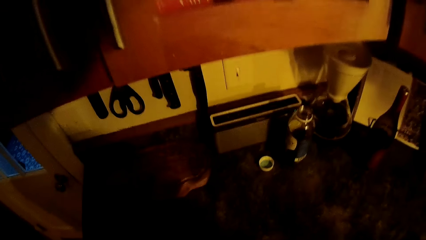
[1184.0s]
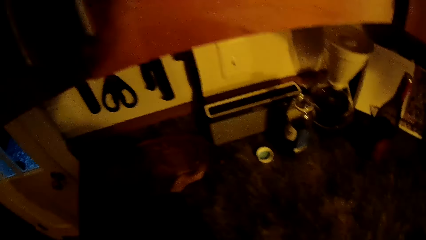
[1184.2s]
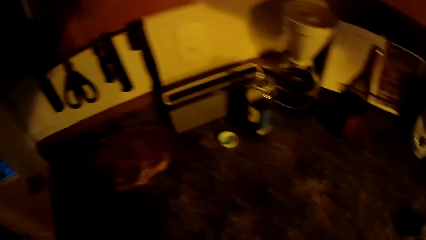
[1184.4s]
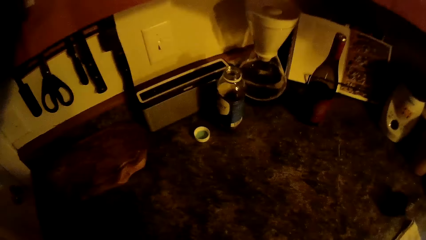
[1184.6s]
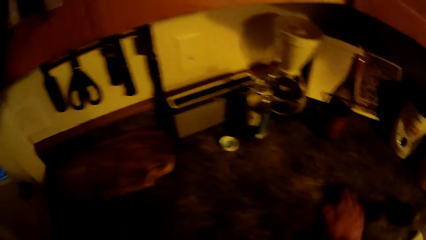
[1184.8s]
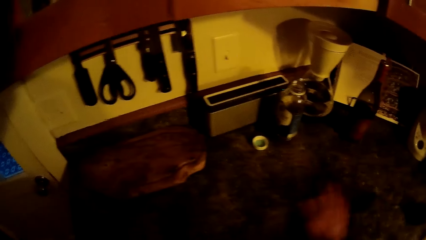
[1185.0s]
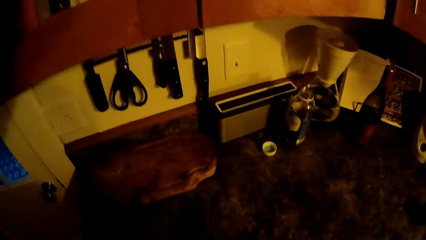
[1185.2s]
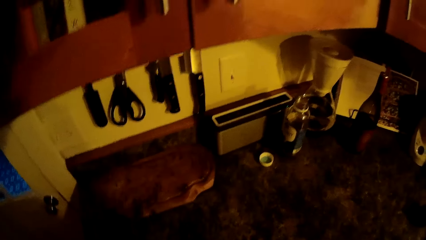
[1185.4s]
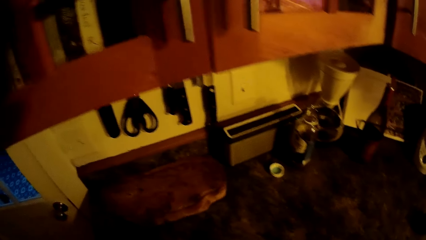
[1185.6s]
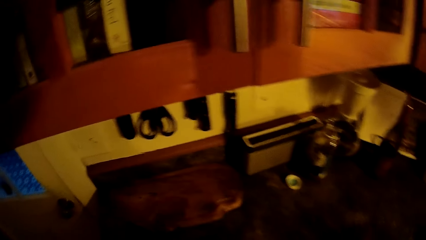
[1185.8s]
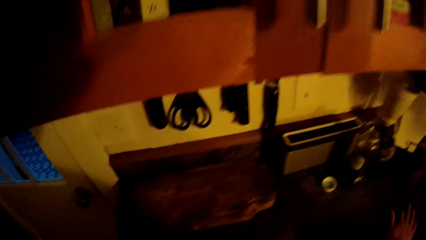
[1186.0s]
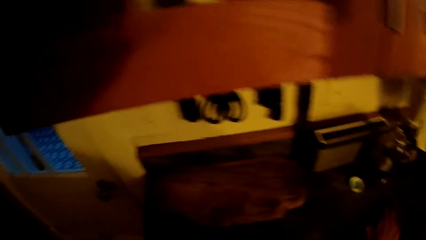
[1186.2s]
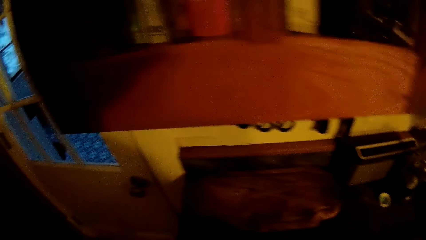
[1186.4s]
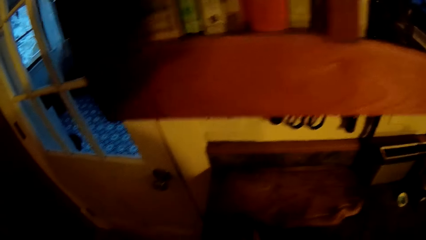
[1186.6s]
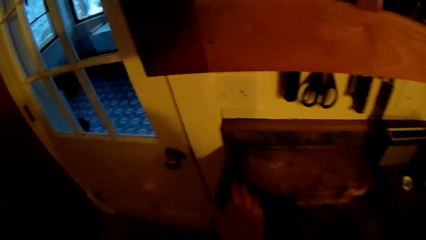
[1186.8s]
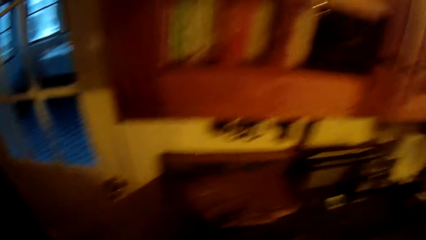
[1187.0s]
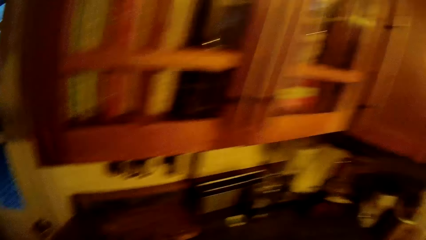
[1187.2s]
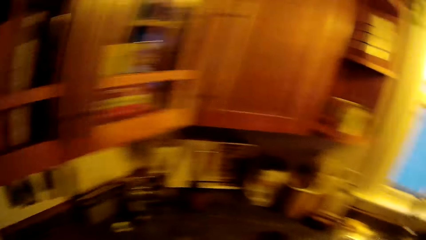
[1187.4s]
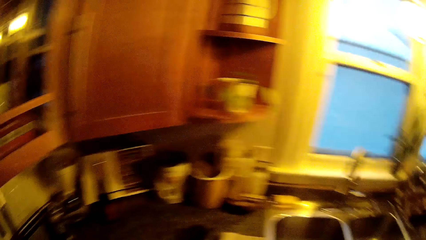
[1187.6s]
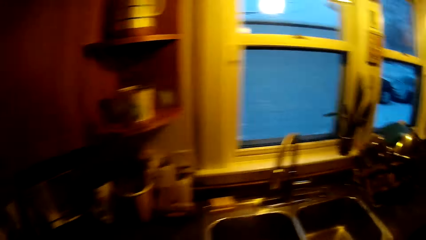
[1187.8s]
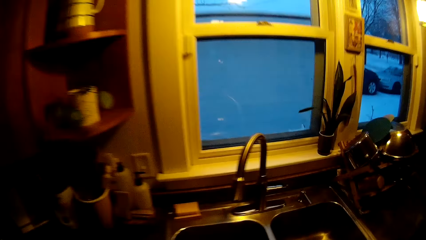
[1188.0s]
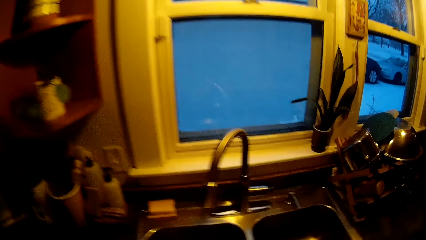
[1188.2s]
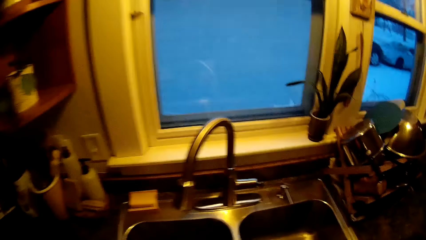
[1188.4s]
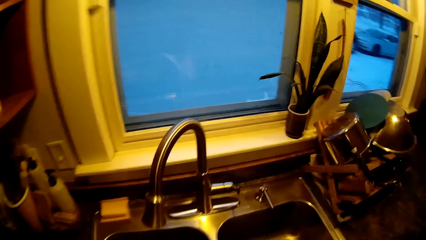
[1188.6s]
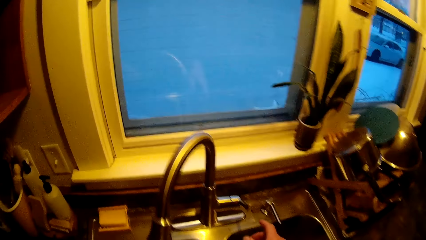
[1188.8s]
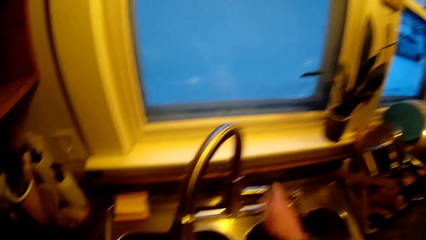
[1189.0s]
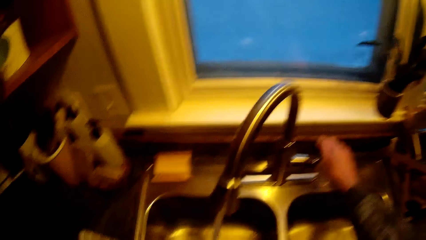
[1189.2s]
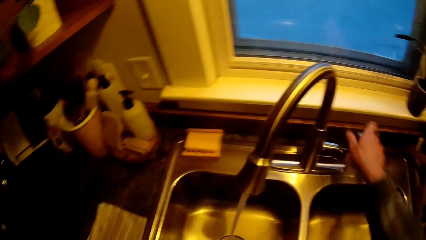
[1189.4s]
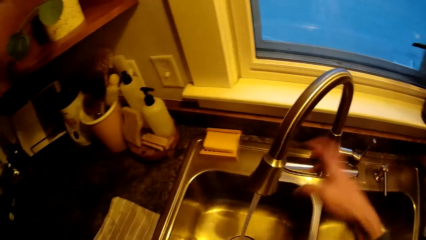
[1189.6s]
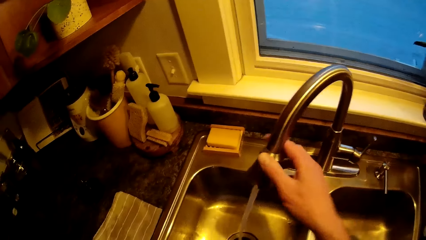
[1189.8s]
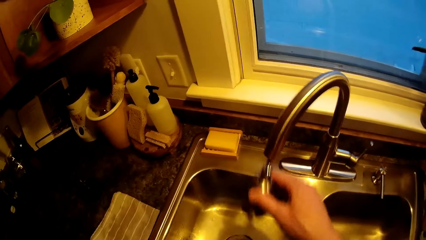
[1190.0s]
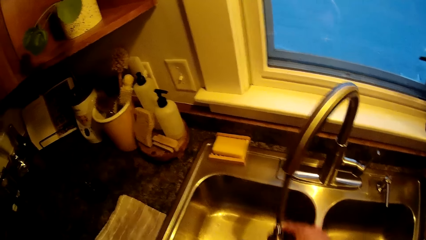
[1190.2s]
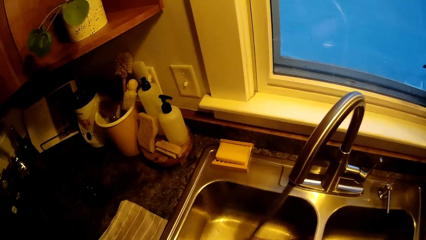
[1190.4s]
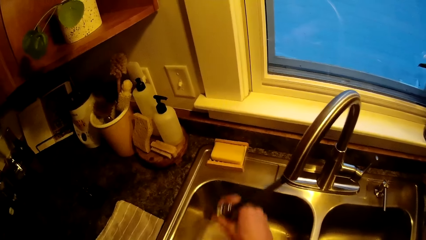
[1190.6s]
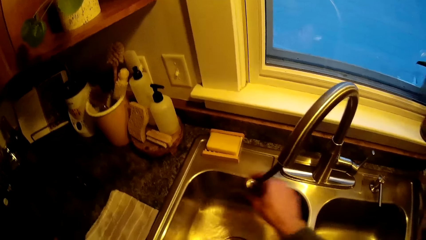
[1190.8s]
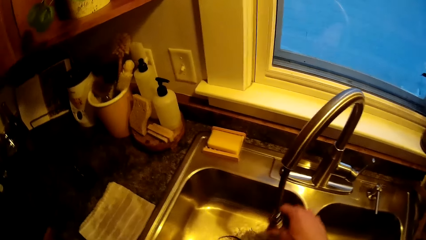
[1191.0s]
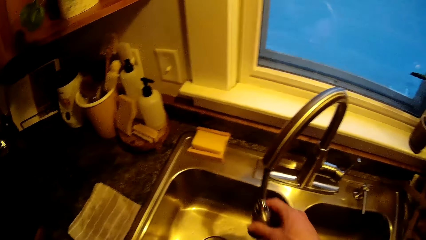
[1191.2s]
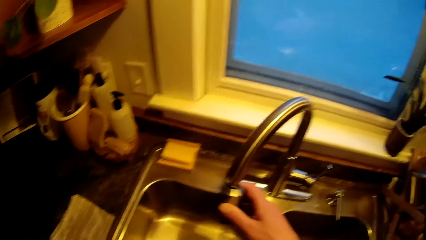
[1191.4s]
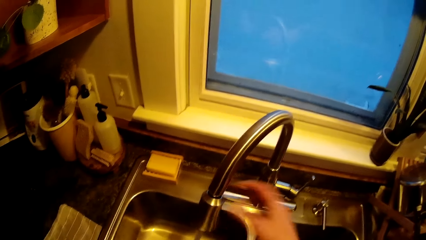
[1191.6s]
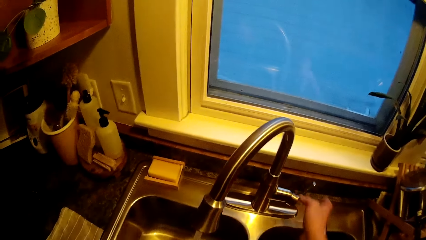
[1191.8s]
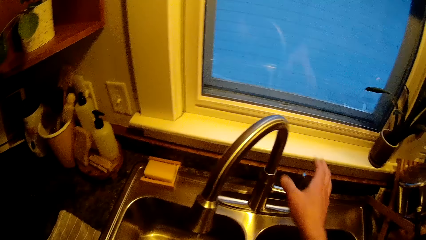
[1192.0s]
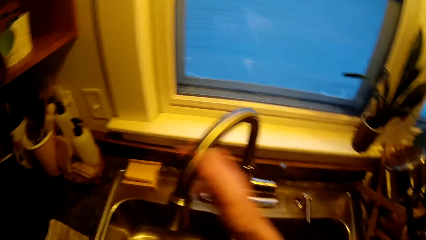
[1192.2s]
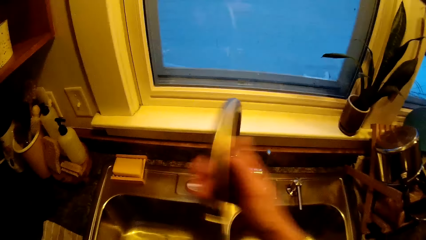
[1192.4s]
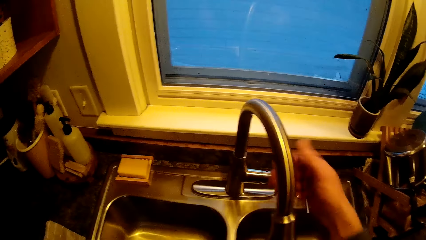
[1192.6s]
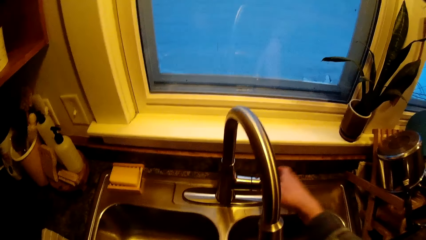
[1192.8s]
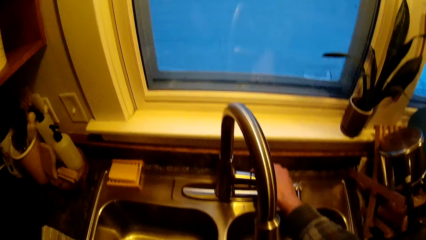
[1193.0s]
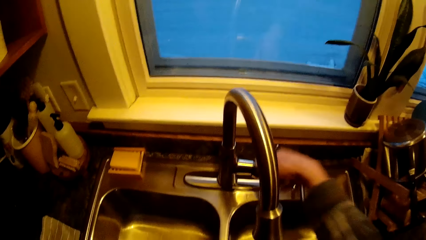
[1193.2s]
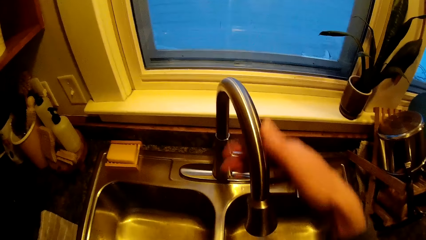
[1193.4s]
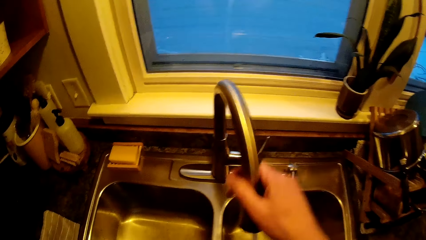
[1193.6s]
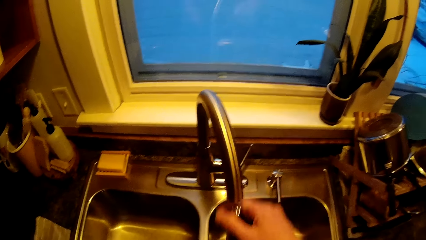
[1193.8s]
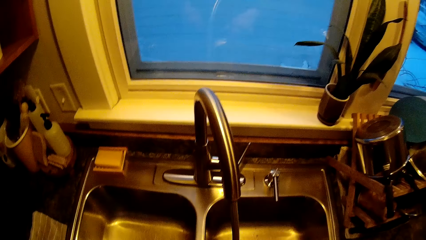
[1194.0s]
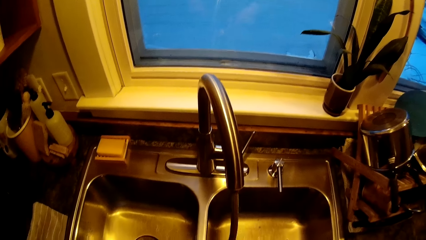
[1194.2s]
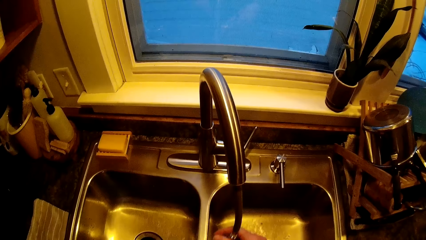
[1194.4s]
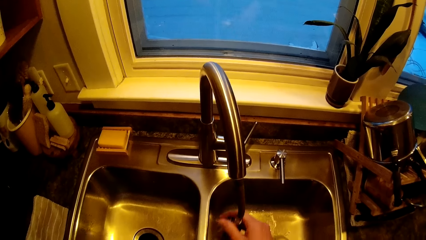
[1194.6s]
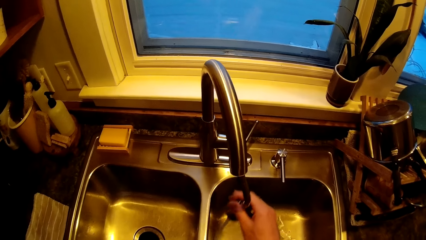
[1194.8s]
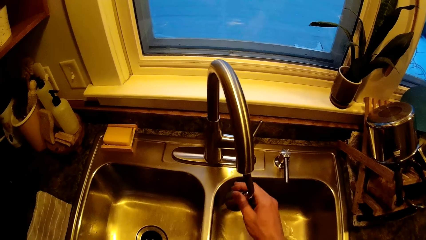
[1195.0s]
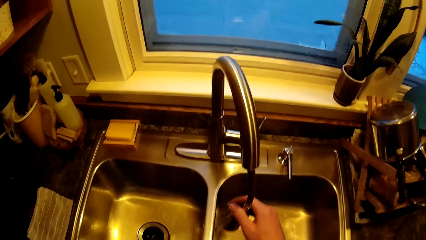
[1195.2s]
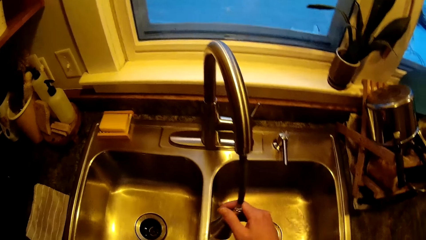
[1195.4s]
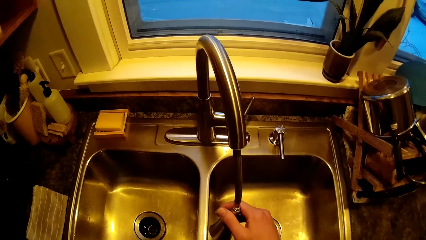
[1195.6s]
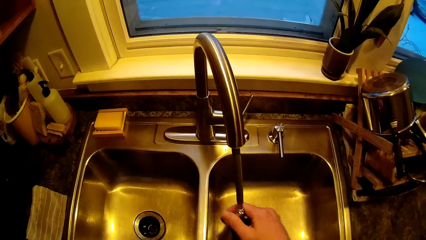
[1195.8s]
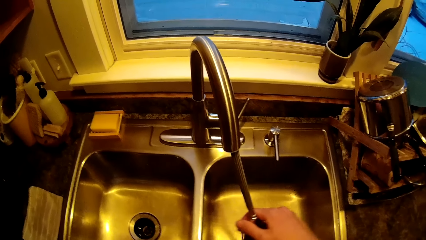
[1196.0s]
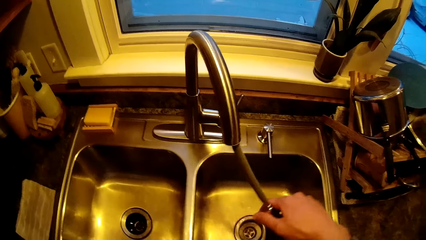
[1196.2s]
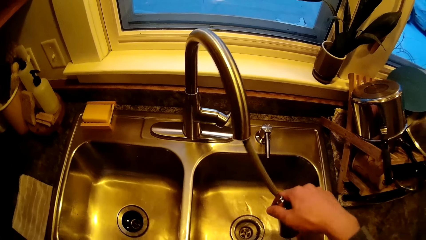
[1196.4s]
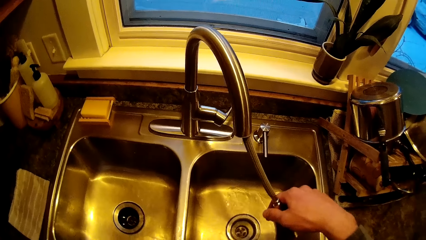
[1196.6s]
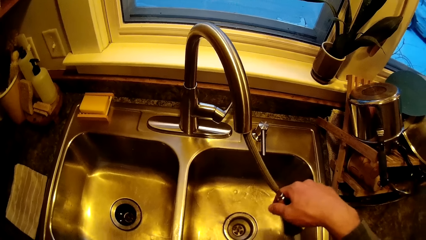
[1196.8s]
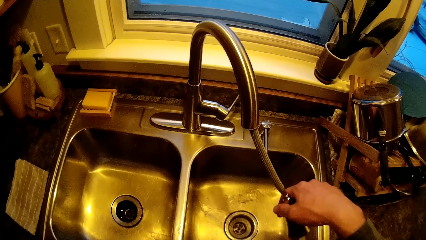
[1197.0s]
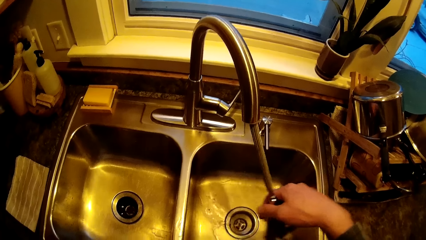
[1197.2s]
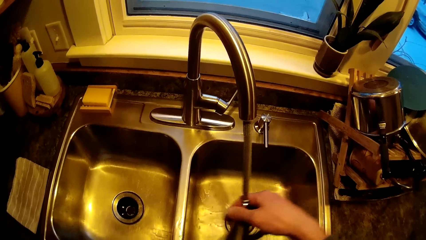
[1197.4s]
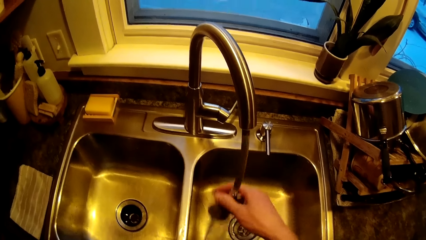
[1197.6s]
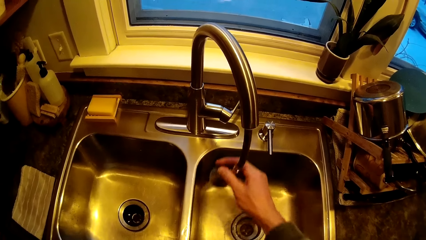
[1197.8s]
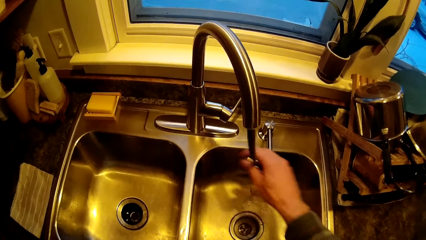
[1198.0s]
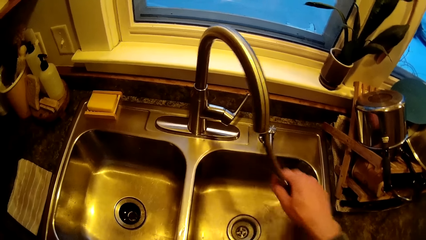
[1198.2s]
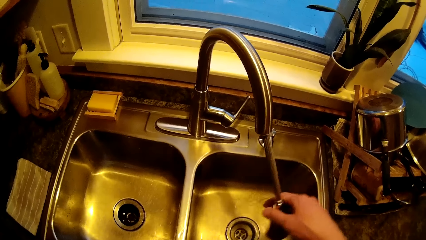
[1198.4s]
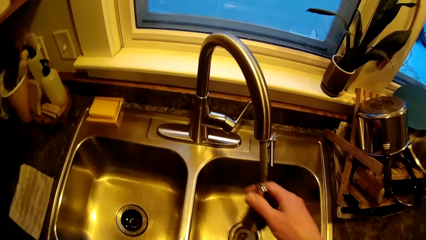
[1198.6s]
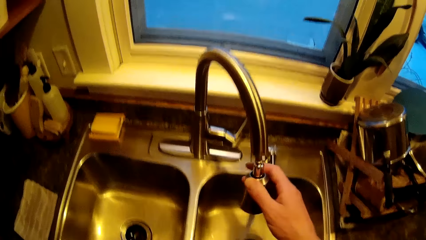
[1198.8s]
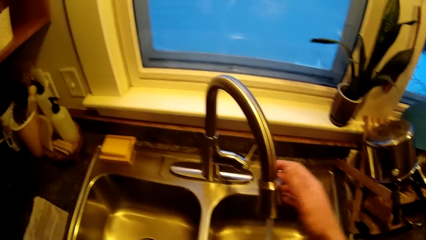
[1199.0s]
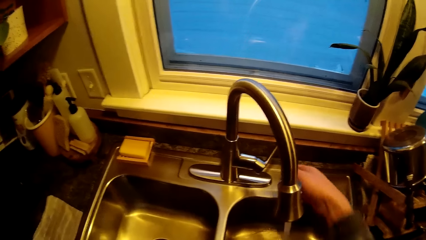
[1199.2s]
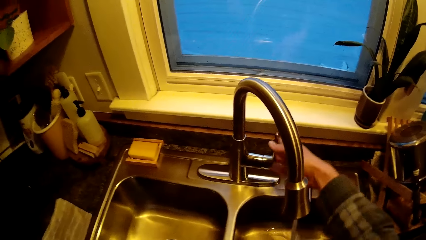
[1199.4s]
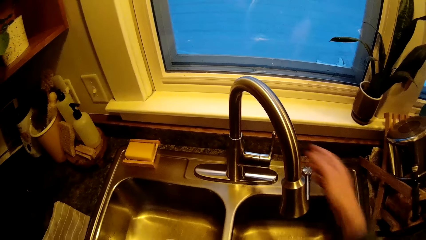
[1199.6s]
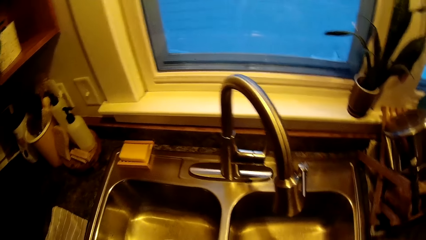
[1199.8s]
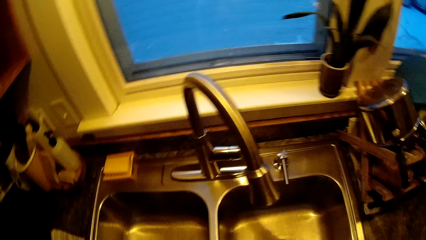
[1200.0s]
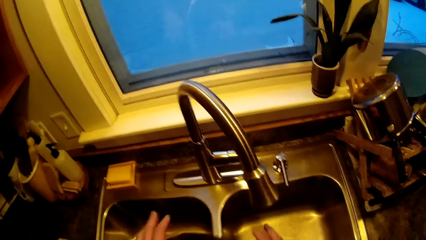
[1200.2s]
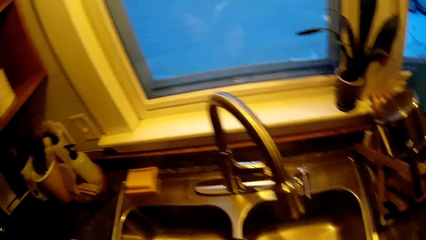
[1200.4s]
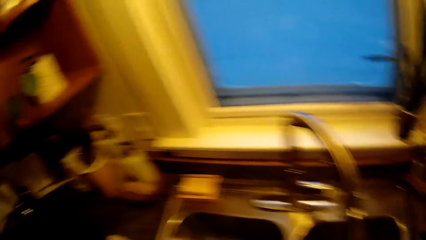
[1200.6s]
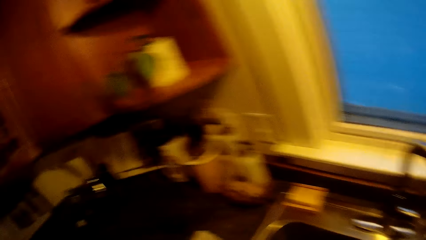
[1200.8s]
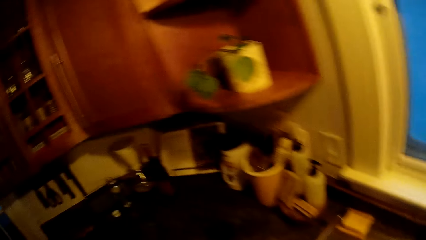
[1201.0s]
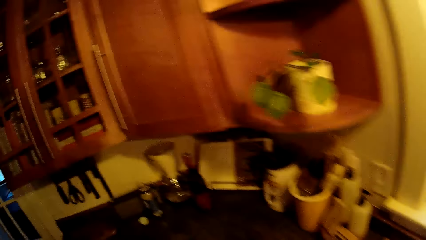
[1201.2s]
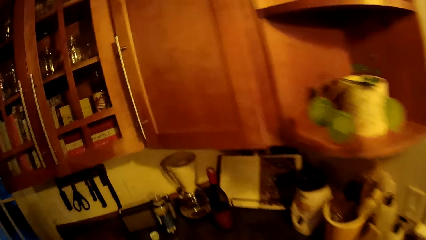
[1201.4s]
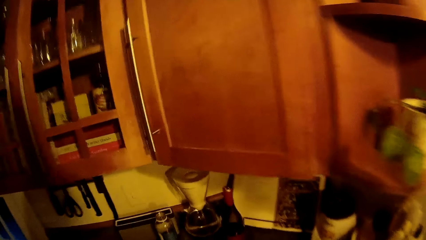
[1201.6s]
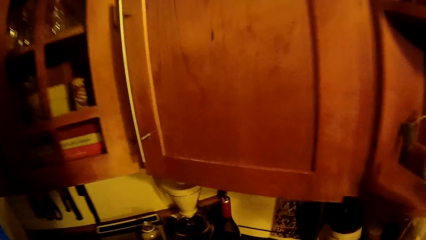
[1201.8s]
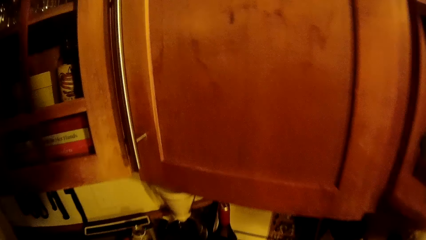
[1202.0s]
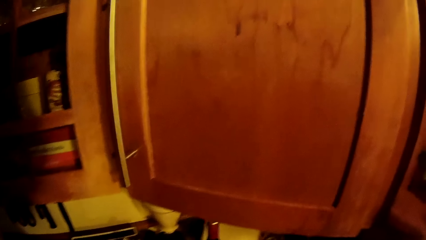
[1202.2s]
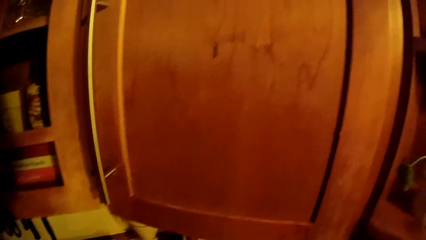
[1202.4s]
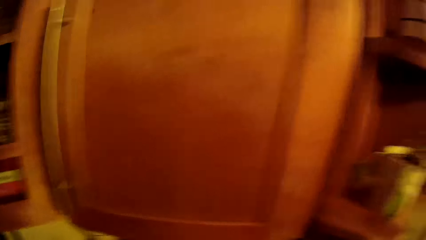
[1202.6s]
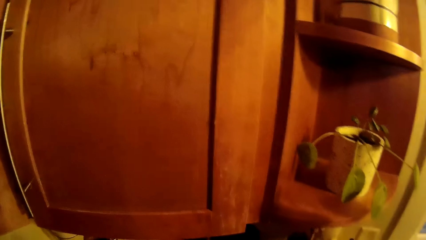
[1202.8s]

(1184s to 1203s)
The camera wearer wipes a table top with a towel in his right hand. He puts on a tap in the kitchen with his right hand. He pulls a faucet head with his right hand. He removes his right hand from the faucet head. He puts off the tap in the kitchen with his right hand. He moves the tap with his right hand. He puts on the tap in the kitchen with his right hand. He pulls the faucet head with his right hand. He rinses the sink with water from the faucet head. He puts off the tap in the kitchen with his right hand. He looks around.
